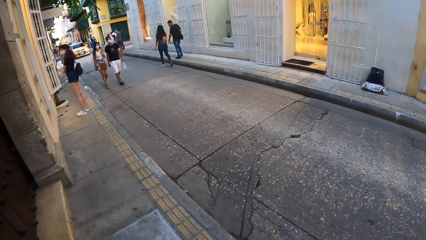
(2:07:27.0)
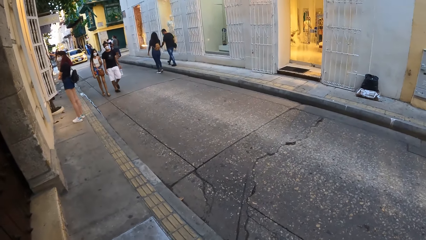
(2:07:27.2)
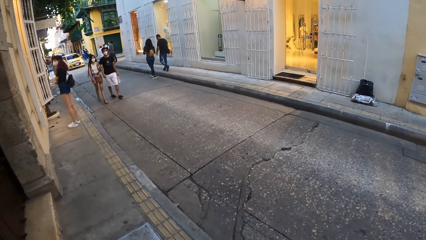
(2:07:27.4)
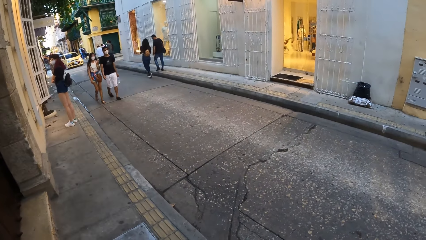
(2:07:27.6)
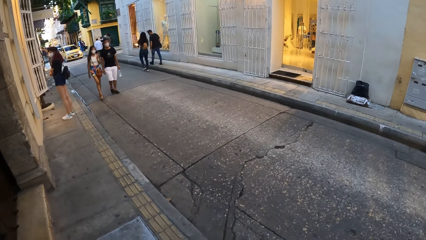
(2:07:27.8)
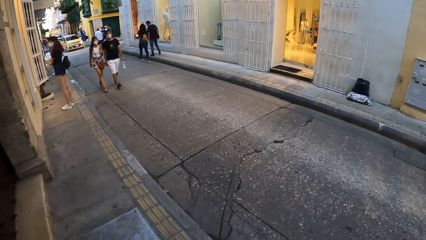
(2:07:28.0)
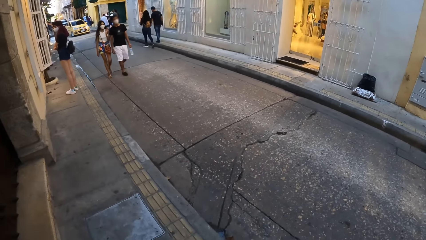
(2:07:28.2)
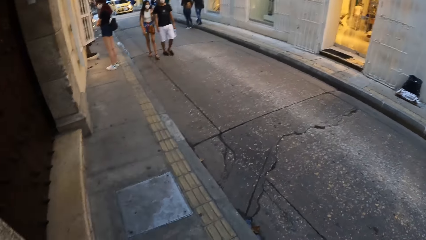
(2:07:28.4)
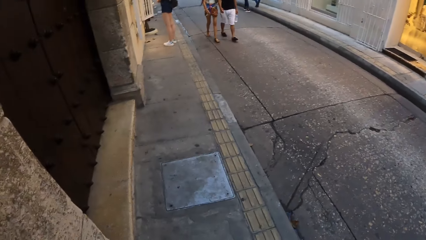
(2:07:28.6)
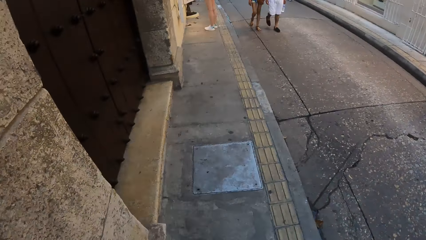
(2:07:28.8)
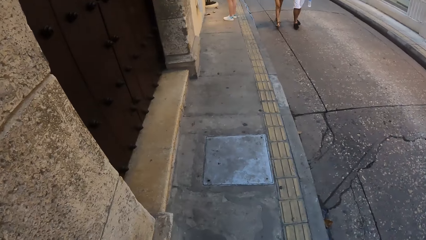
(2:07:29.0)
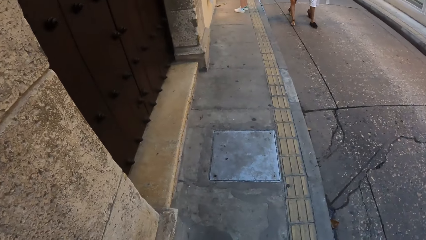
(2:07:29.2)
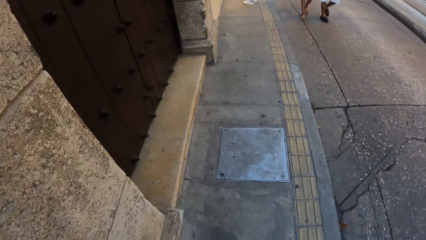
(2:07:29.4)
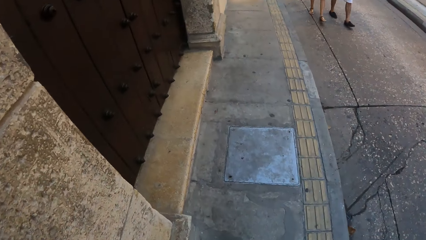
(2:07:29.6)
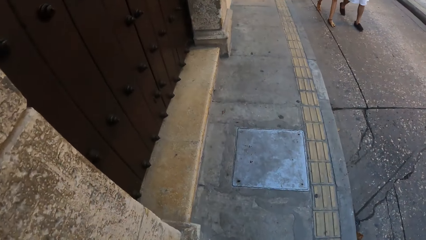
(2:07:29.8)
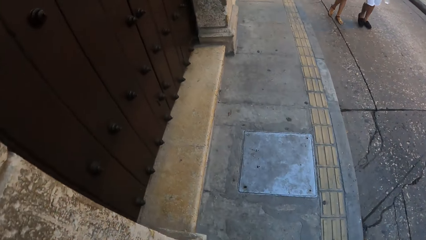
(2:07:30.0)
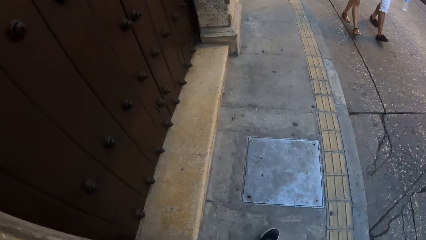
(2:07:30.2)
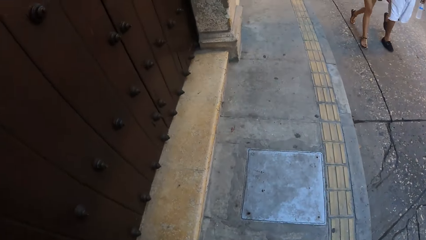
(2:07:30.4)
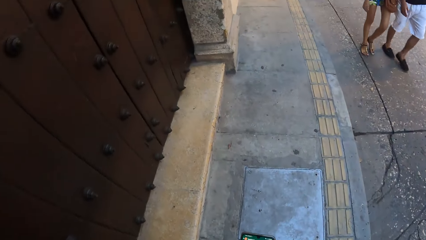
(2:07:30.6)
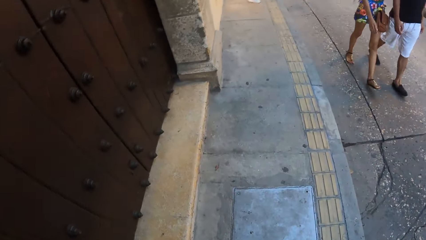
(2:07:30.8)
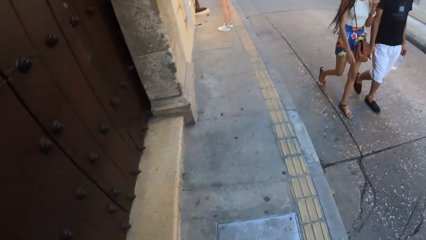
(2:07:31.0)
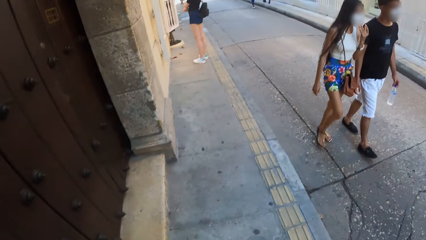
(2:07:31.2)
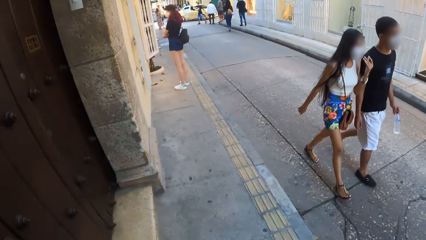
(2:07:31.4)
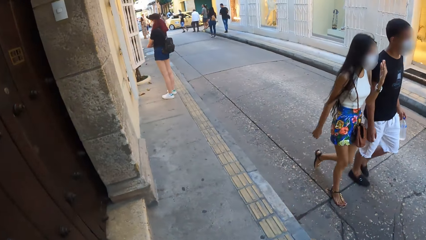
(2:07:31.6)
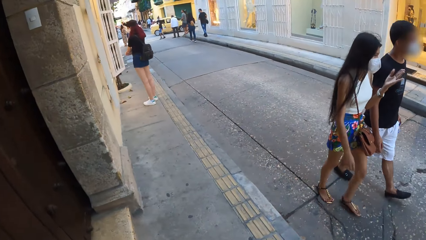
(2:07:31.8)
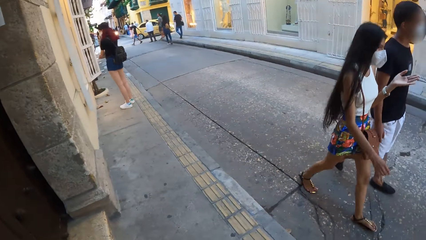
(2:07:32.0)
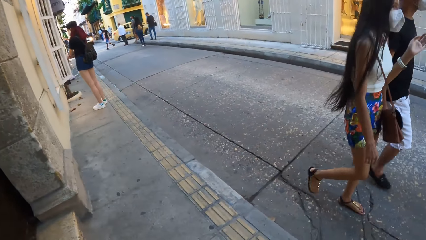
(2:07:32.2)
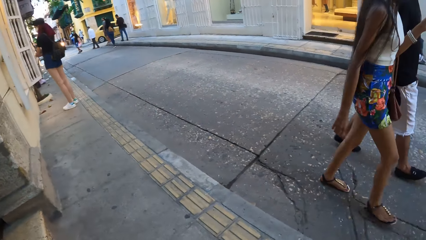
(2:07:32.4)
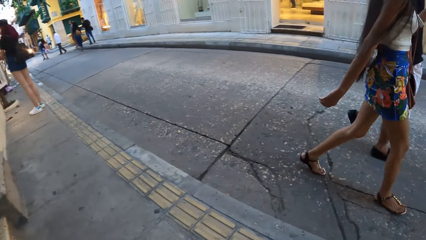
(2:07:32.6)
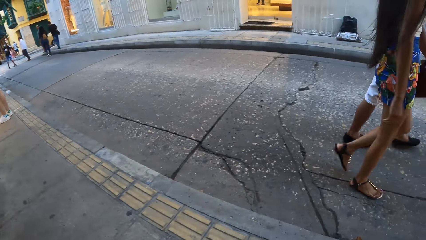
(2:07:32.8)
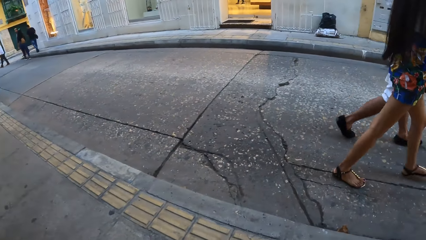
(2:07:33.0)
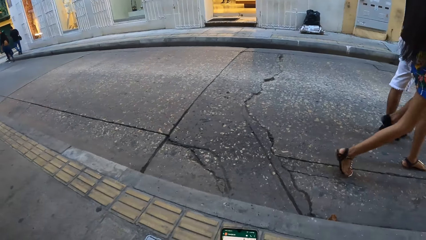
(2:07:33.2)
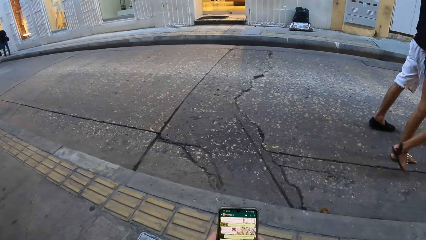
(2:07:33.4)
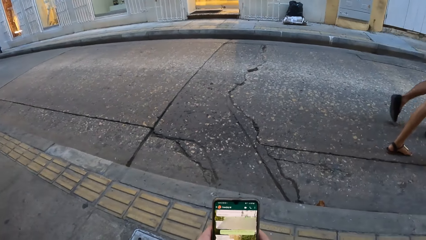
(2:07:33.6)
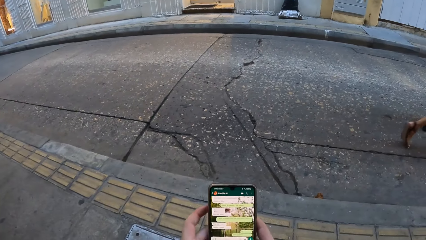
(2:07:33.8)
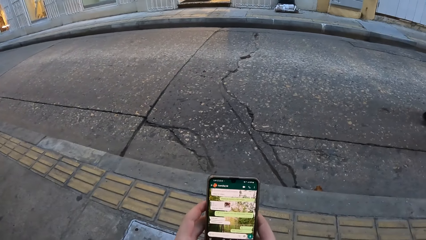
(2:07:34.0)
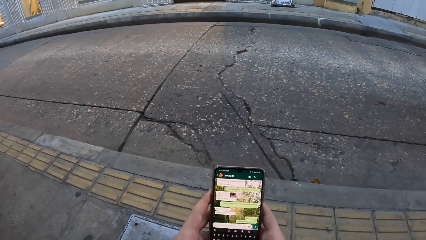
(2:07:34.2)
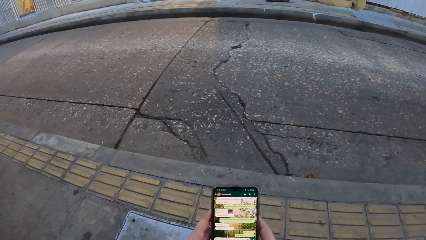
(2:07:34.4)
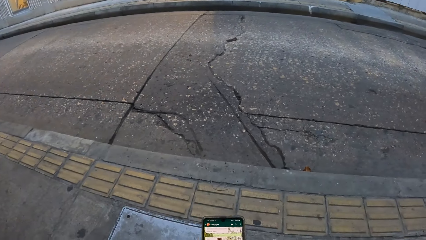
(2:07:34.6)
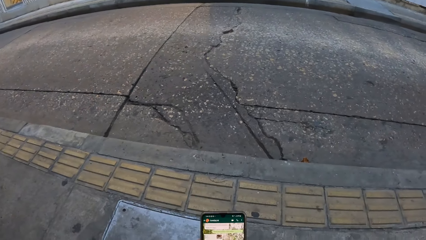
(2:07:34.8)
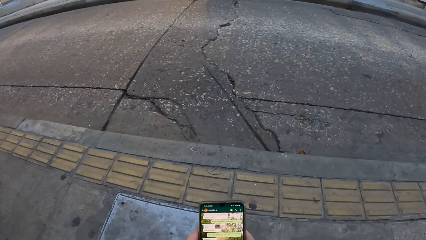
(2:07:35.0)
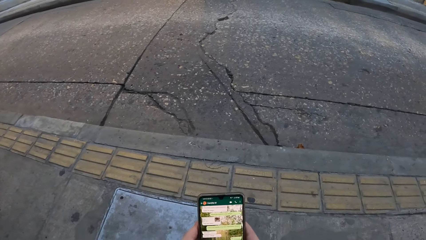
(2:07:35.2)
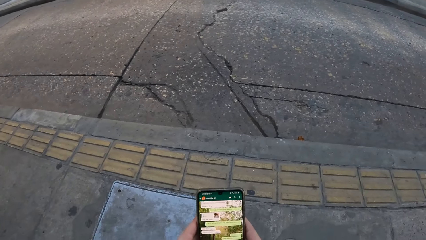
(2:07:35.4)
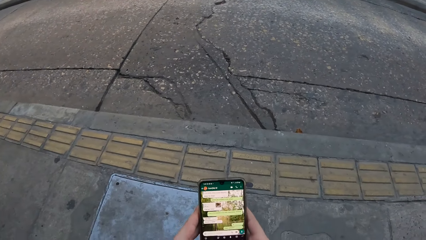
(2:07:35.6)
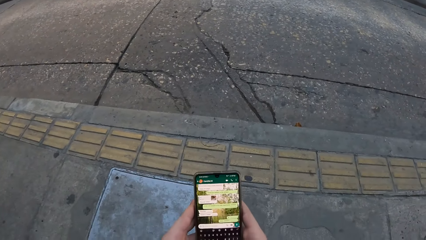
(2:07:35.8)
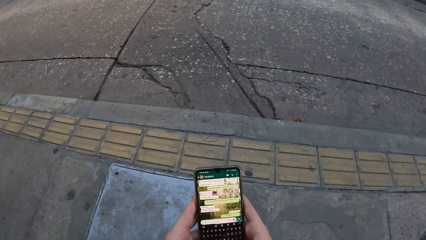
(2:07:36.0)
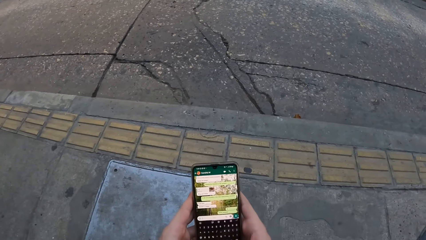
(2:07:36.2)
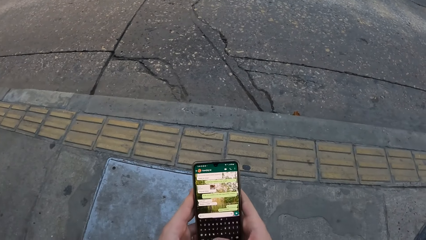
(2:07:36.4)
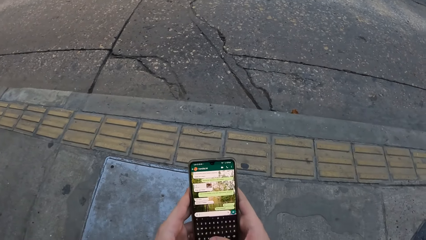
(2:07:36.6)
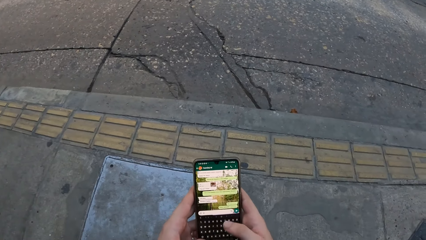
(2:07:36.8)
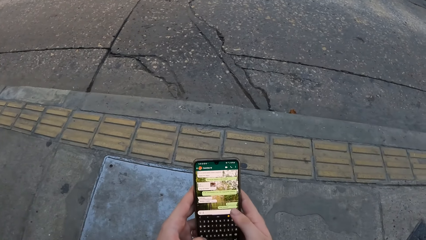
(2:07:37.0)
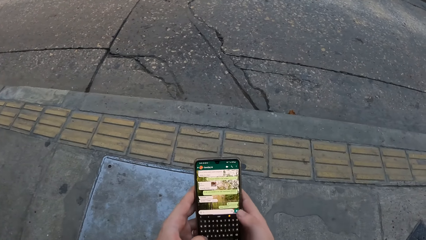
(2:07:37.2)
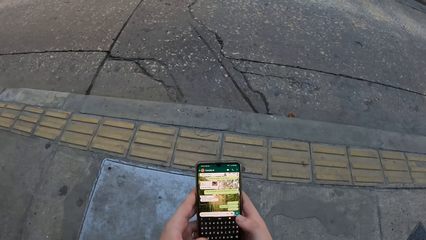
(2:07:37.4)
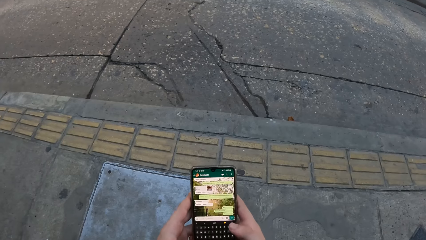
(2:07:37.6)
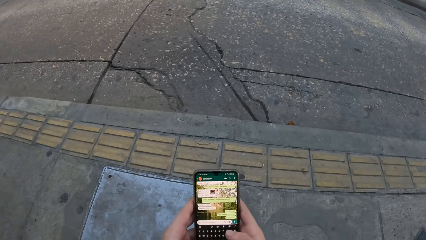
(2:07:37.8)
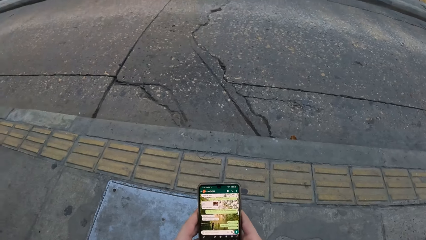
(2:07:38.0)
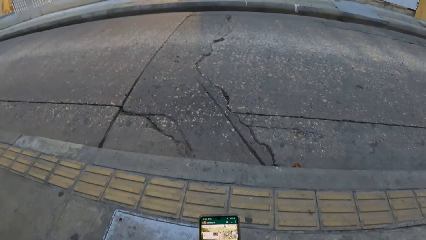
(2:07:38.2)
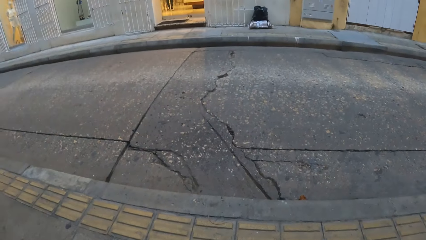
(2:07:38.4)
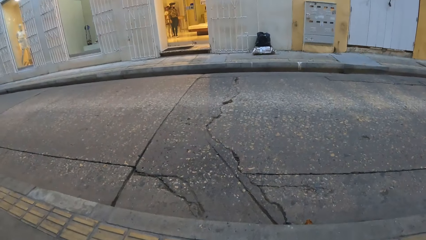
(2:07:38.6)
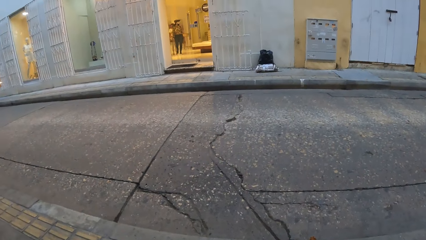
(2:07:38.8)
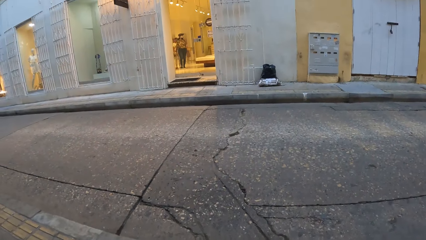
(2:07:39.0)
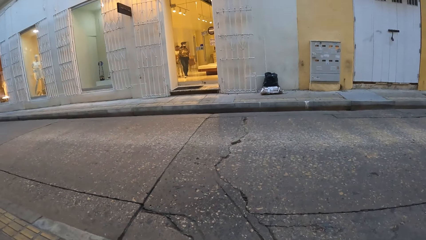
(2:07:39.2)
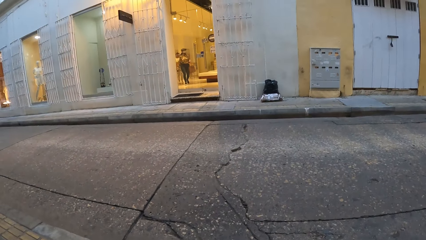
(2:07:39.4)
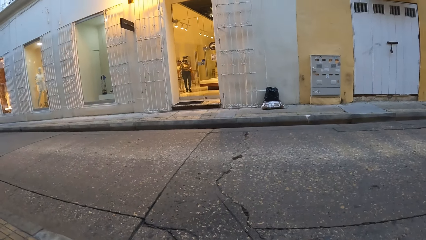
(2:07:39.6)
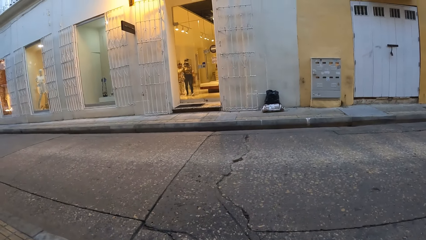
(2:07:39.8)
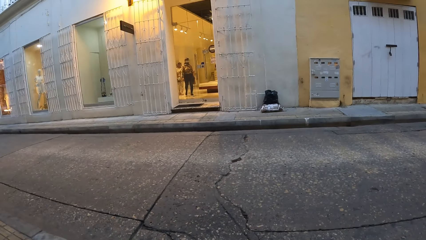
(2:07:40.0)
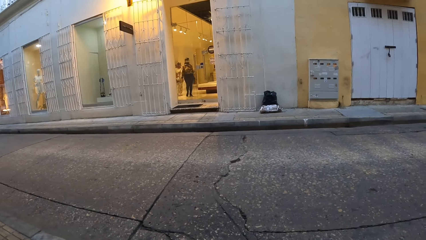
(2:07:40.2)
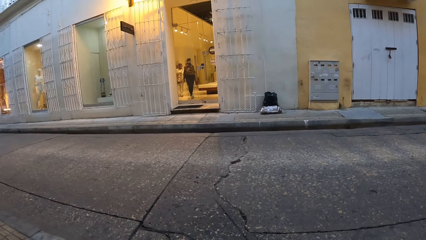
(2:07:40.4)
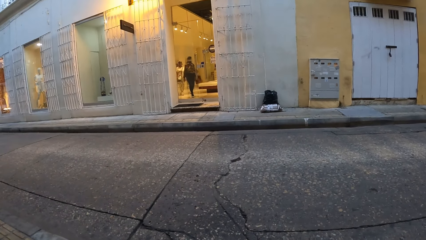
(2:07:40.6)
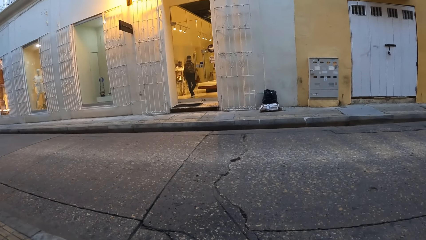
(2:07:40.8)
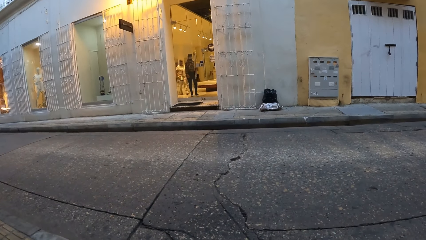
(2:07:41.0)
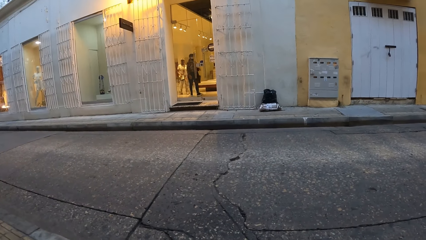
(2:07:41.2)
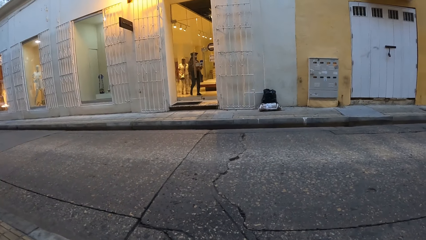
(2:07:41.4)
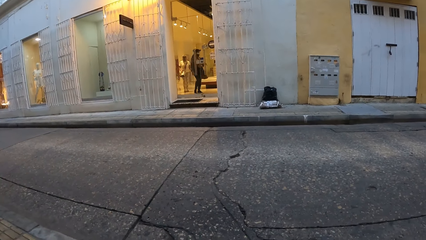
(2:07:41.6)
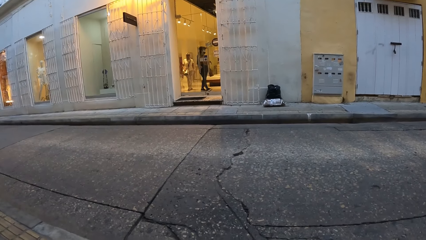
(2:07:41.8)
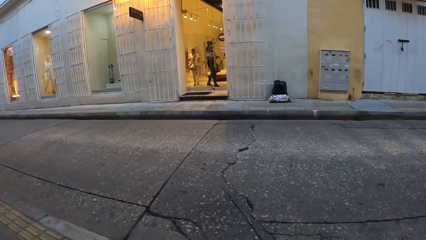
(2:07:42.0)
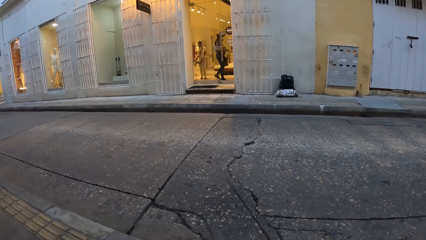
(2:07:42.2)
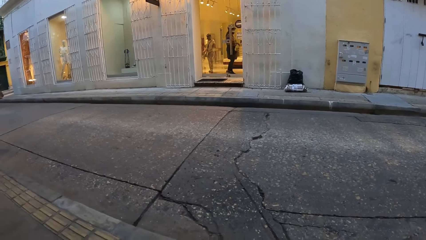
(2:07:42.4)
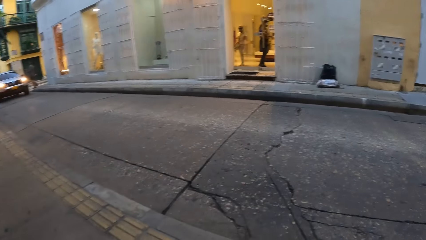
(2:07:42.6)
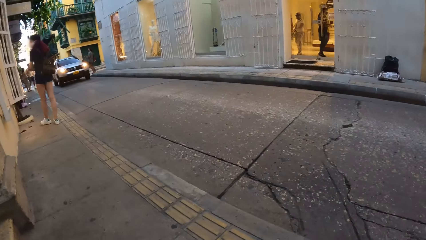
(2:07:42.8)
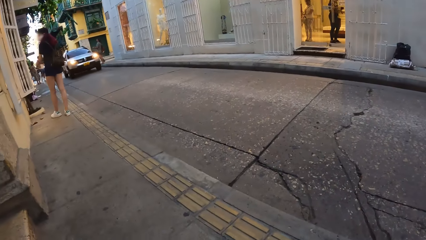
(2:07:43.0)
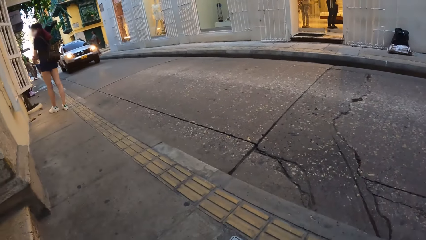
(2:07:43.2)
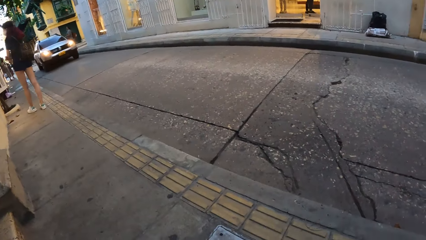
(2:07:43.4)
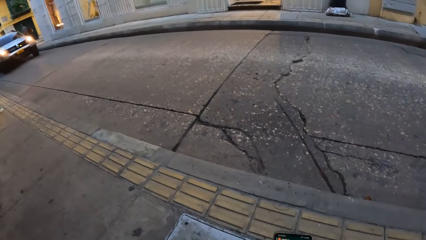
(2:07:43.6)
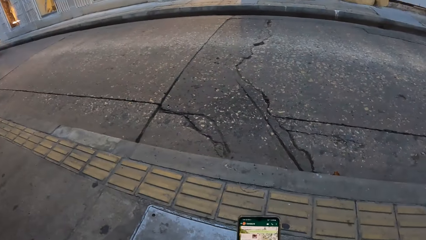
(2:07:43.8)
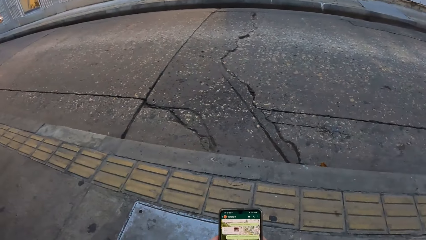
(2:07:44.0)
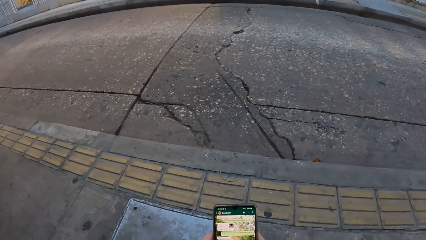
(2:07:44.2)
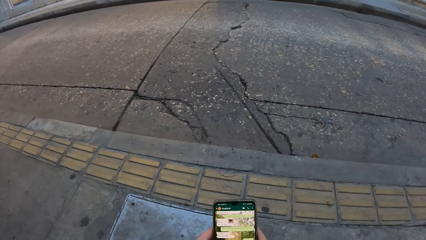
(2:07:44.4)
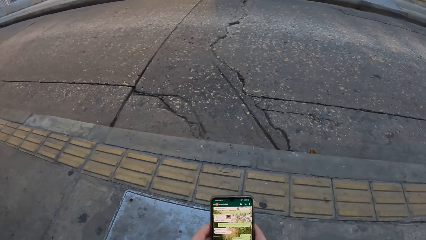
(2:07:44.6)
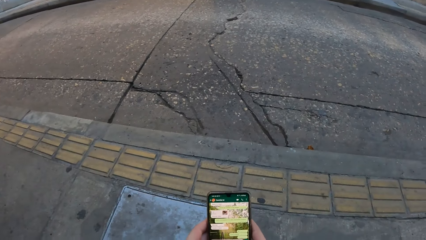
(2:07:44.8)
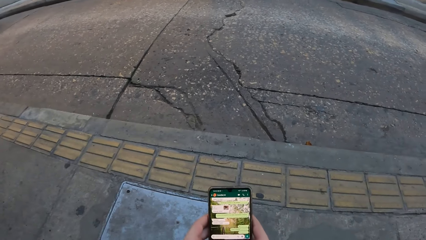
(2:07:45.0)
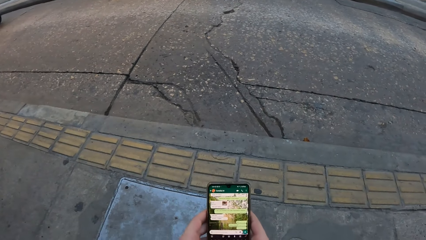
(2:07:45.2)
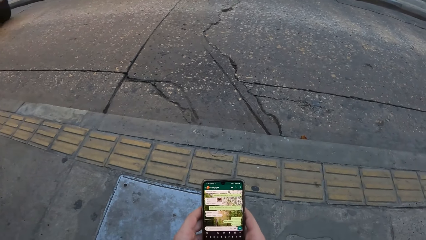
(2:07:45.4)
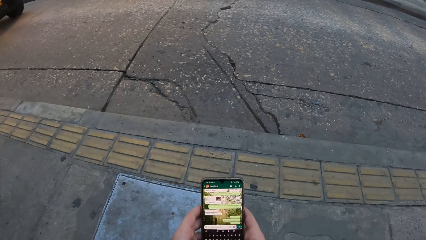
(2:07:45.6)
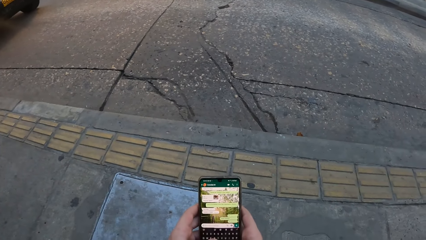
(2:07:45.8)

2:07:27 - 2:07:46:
The camera wearer walks around the street. They operate a phone. The woman walks towards the door of the shop. The other woman walks towards the door of the shop.
